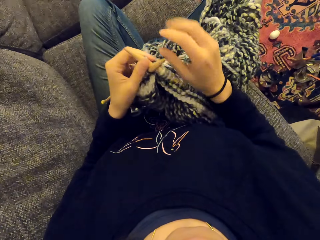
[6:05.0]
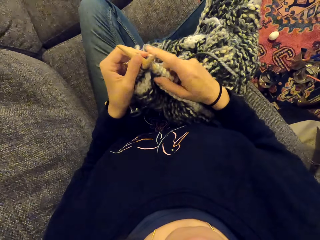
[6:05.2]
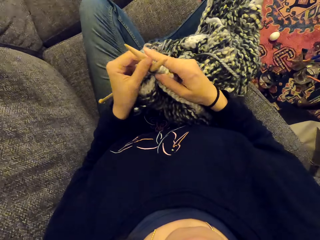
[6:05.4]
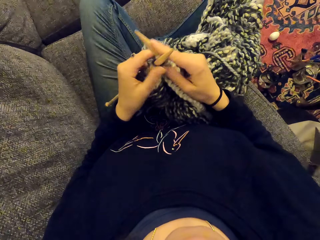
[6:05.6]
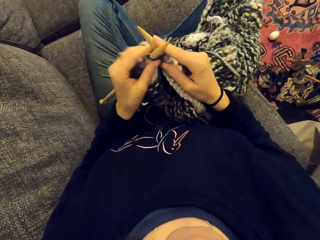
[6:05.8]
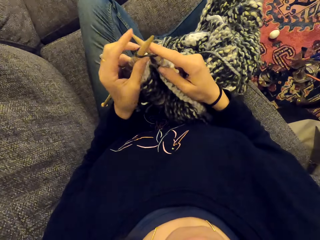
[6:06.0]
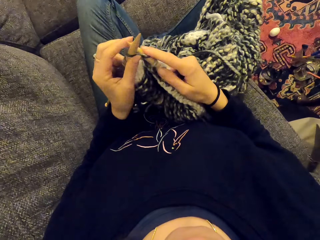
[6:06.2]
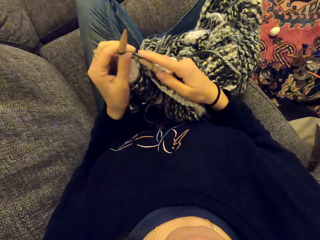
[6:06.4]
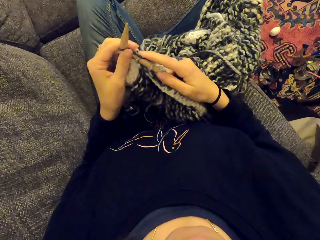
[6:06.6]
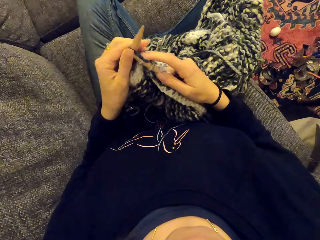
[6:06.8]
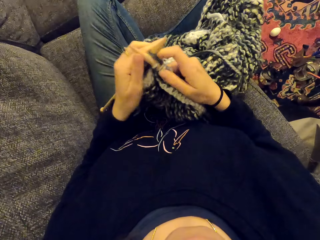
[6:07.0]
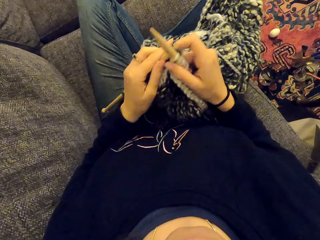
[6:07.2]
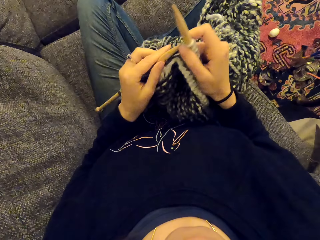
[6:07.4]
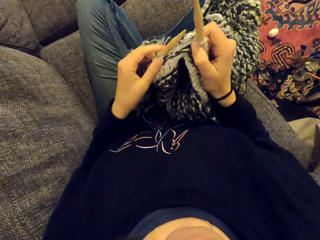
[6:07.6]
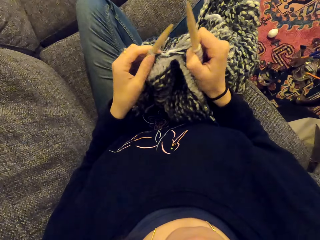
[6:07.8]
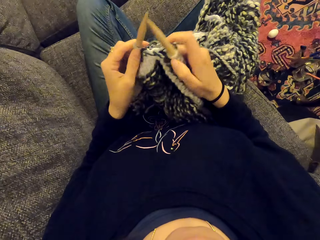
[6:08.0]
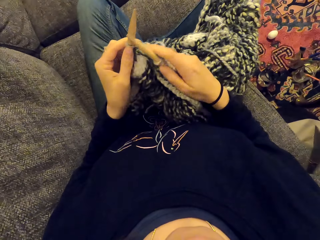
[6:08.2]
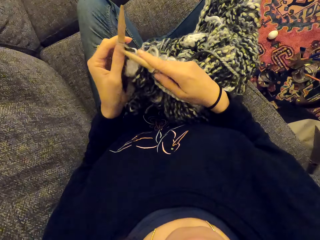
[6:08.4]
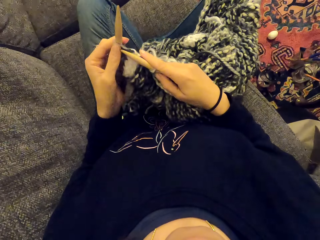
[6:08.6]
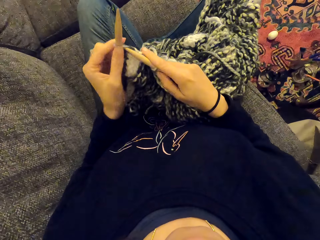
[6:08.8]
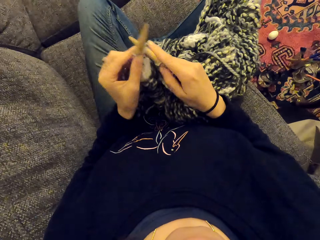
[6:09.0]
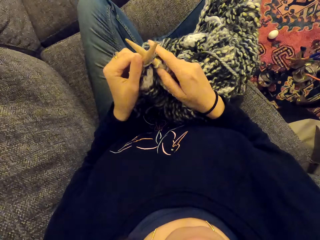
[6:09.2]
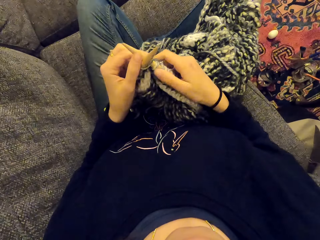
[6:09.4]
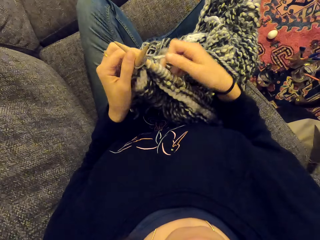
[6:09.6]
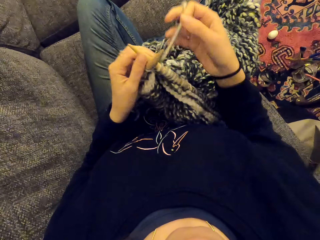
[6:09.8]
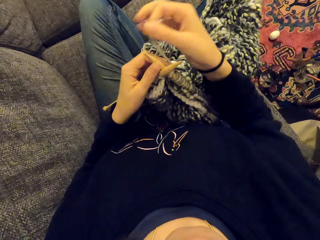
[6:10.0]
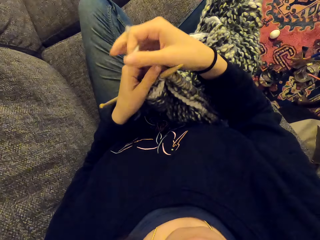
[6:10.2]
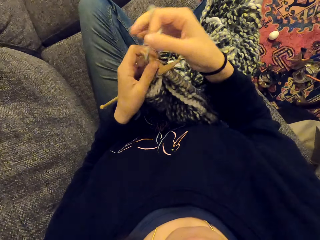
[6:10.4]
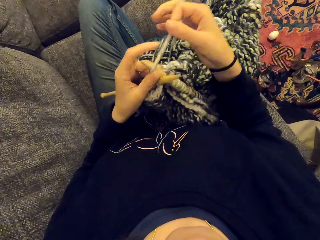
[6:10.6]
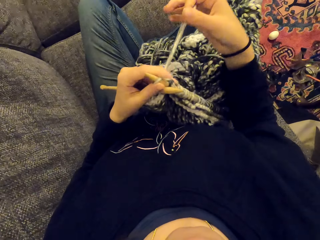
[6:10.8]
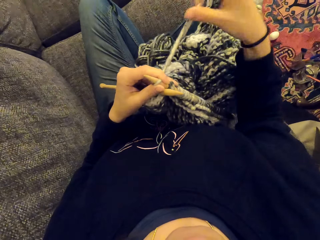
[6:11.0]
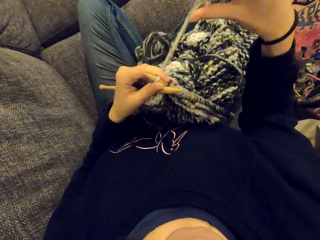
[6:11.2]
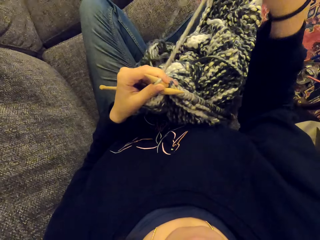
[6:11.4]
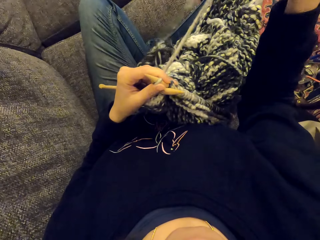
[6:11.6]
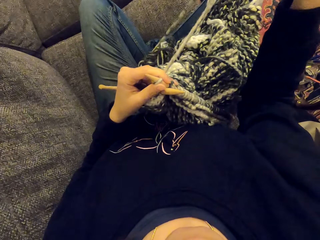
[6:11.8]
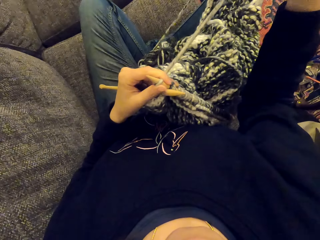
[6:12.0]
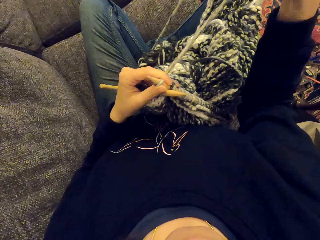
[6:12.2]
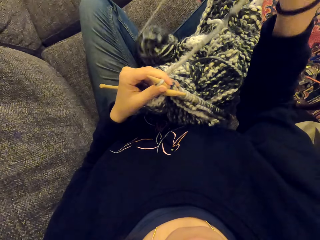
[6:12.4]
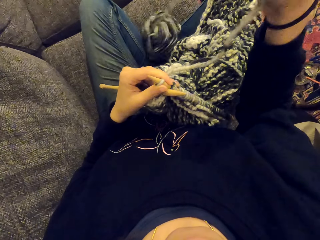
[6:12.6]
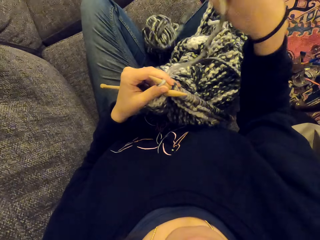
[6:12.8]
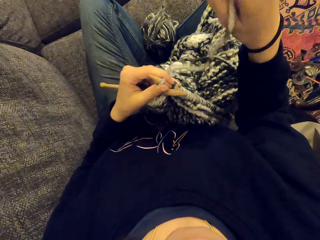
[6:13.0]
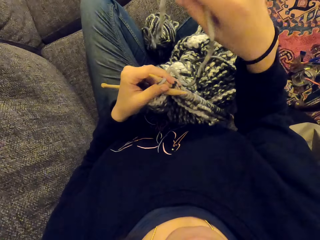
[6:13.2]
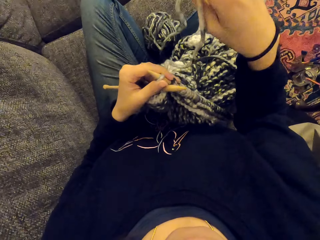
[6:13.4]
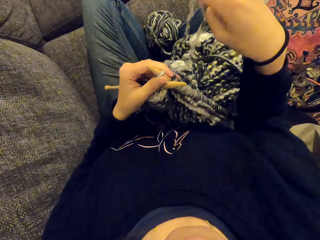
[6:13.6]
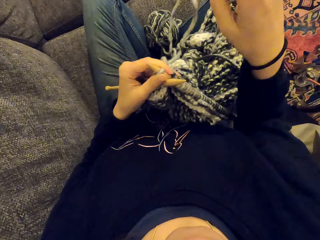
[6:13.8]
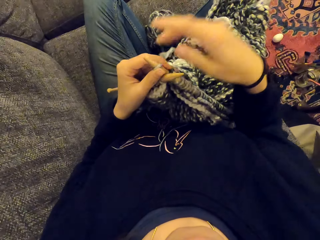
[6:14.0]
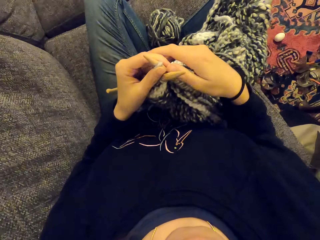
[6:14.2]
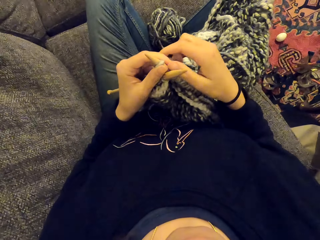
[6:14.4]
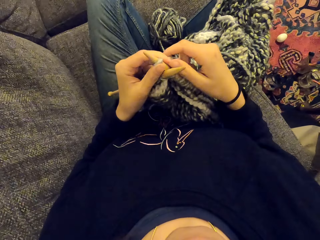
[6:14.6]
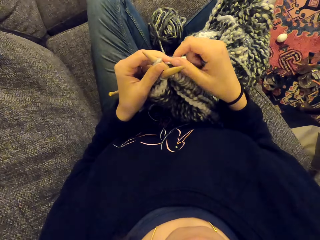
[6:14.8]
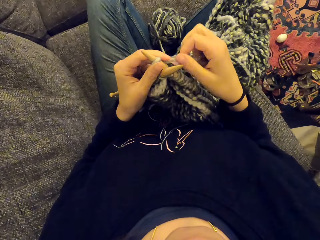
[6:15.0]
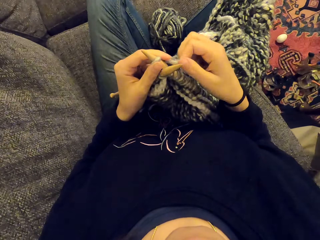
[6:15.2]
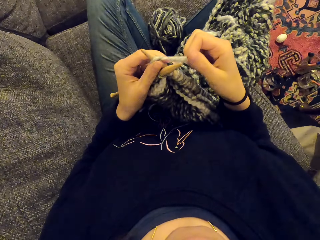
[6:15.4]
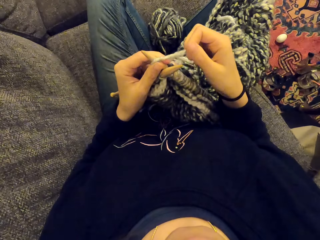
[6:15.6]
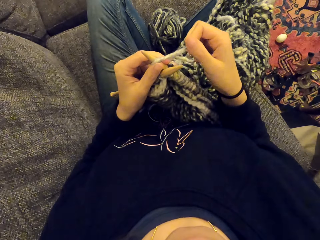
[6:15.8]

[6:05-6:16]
The camera wearer knits a cloth with needles. They tie a thread on a needle. They pull the thread.

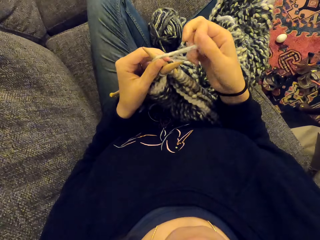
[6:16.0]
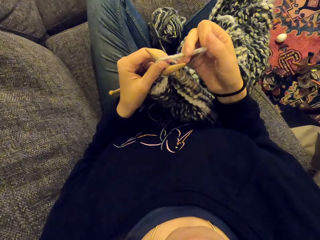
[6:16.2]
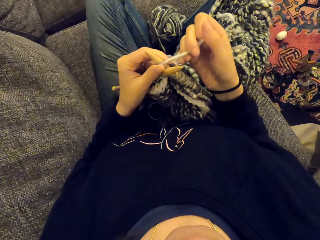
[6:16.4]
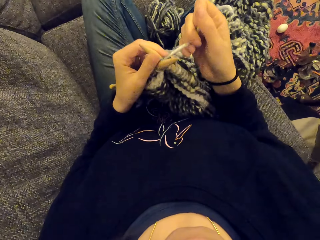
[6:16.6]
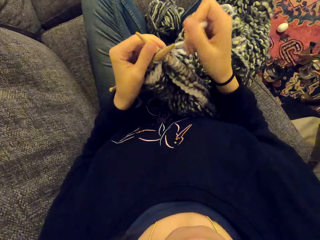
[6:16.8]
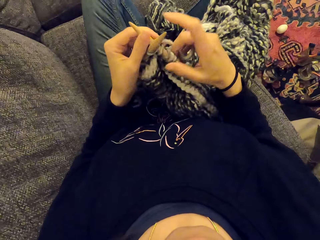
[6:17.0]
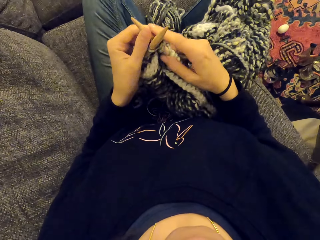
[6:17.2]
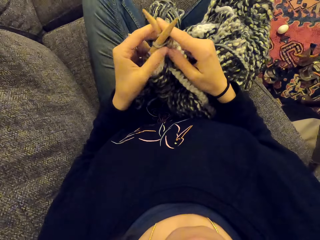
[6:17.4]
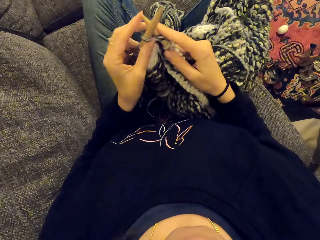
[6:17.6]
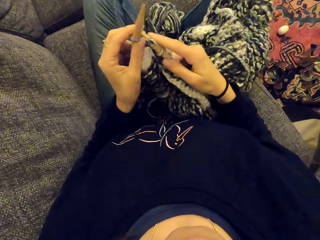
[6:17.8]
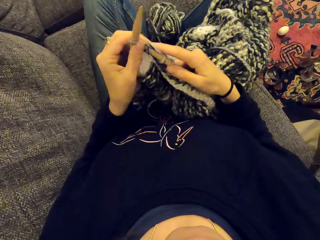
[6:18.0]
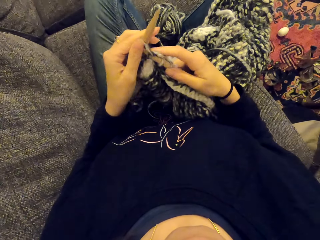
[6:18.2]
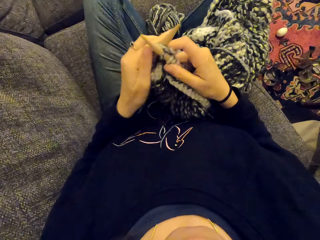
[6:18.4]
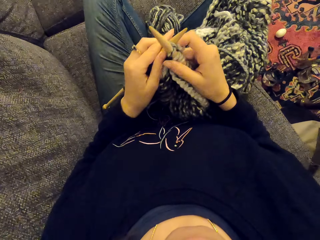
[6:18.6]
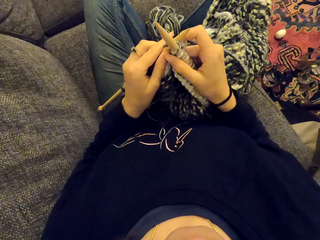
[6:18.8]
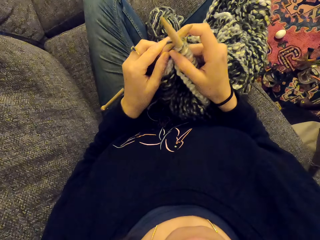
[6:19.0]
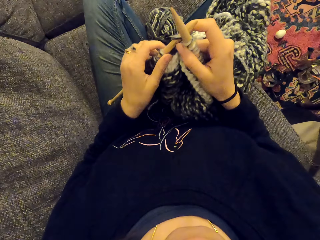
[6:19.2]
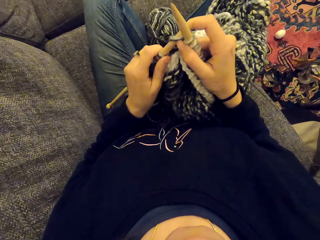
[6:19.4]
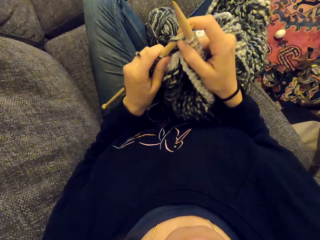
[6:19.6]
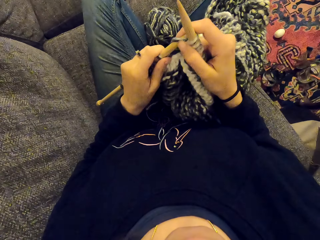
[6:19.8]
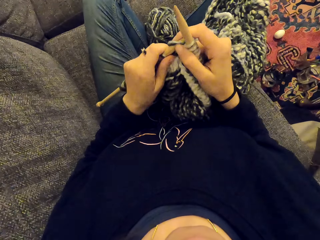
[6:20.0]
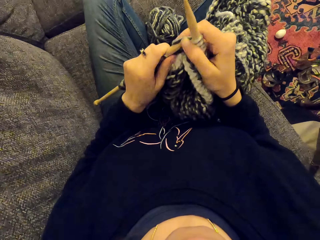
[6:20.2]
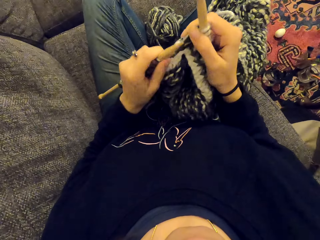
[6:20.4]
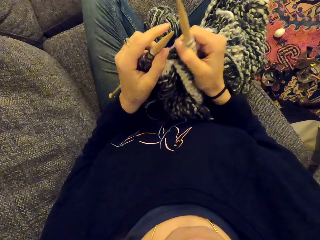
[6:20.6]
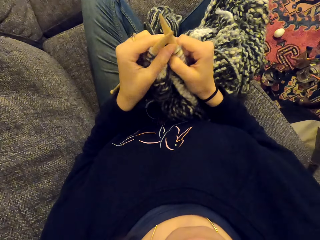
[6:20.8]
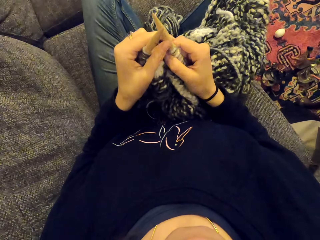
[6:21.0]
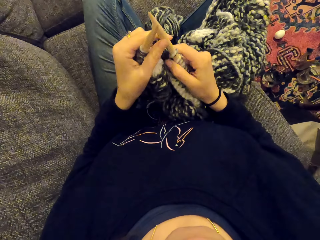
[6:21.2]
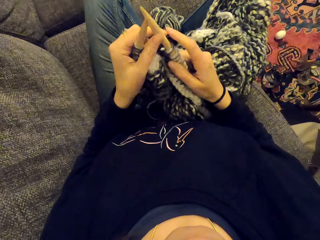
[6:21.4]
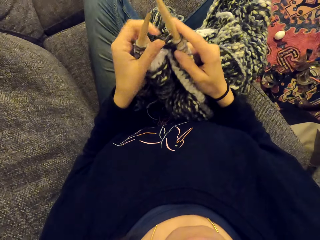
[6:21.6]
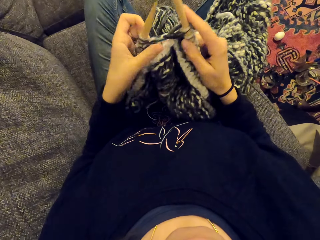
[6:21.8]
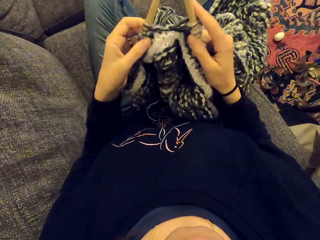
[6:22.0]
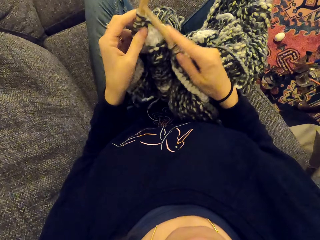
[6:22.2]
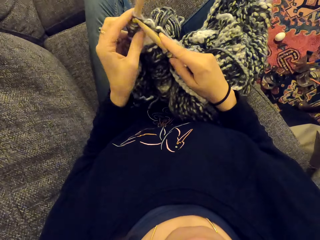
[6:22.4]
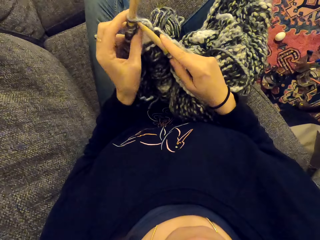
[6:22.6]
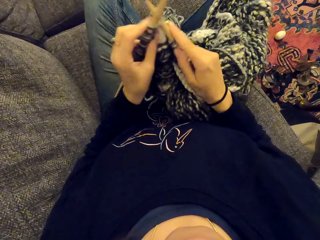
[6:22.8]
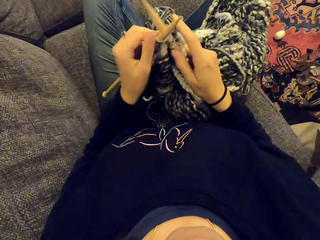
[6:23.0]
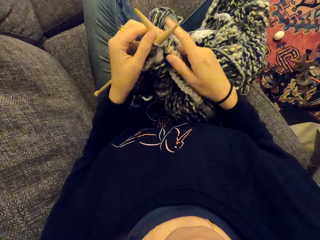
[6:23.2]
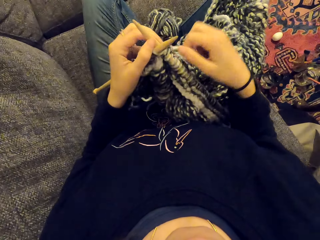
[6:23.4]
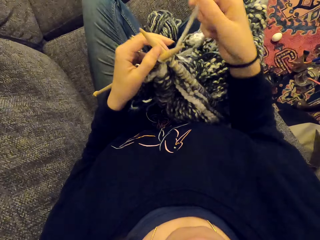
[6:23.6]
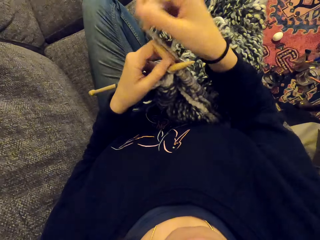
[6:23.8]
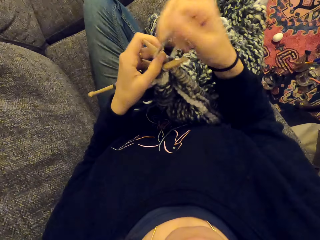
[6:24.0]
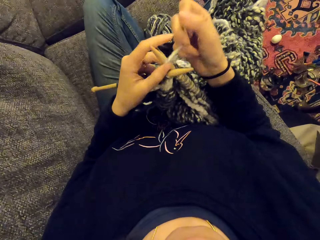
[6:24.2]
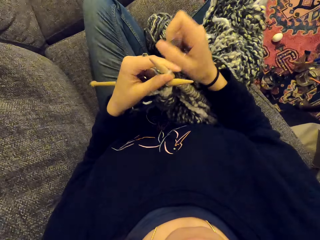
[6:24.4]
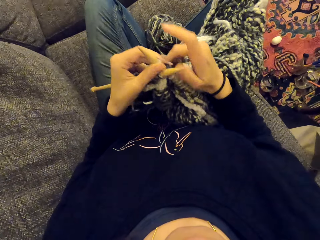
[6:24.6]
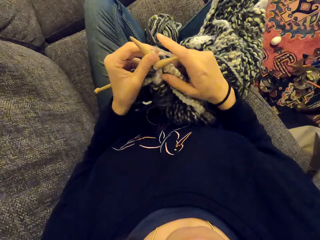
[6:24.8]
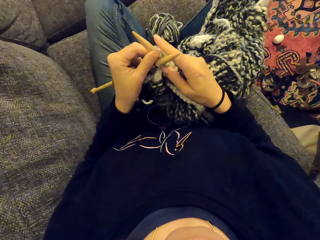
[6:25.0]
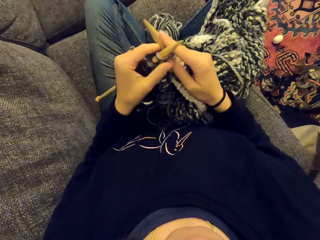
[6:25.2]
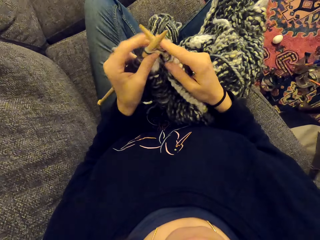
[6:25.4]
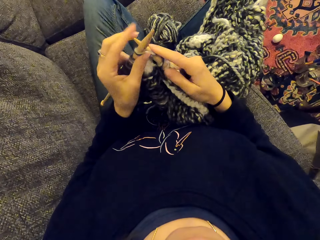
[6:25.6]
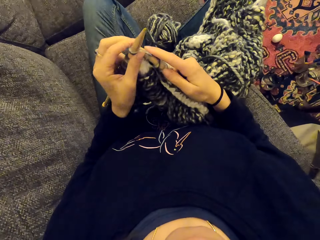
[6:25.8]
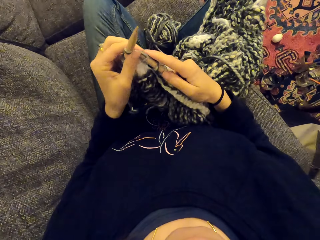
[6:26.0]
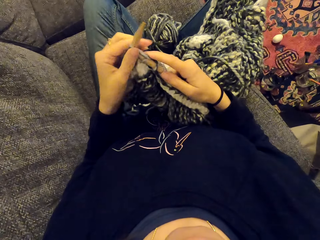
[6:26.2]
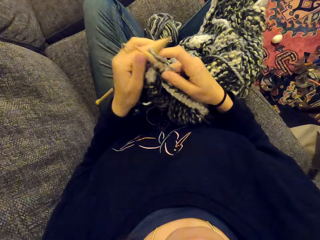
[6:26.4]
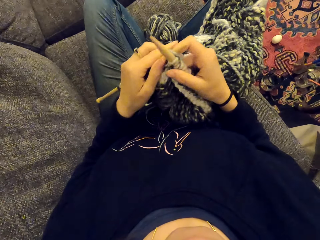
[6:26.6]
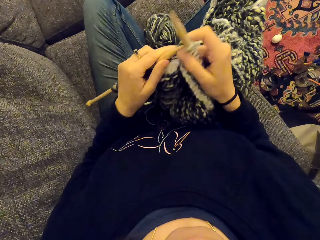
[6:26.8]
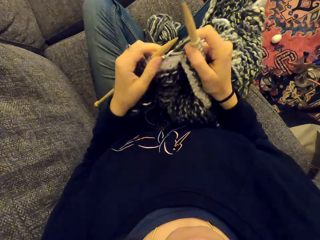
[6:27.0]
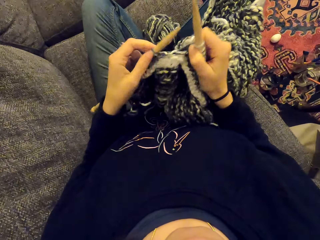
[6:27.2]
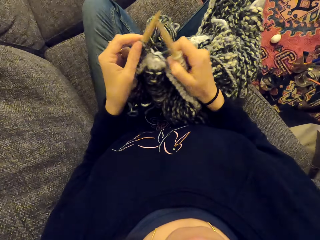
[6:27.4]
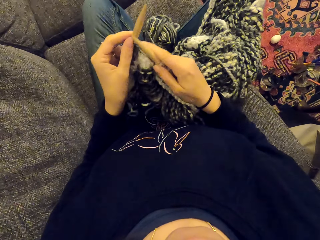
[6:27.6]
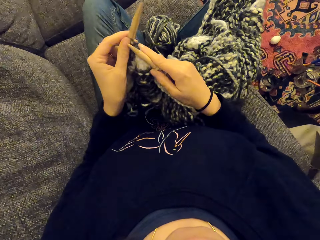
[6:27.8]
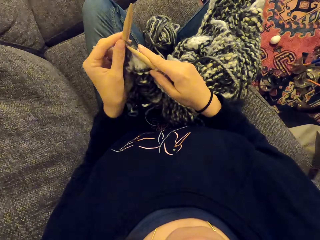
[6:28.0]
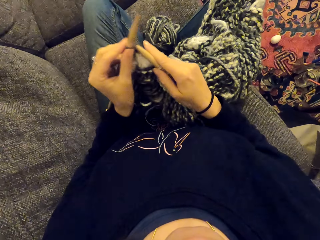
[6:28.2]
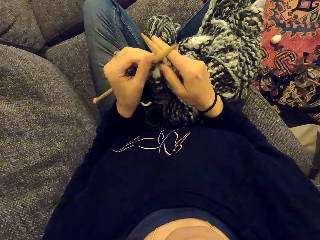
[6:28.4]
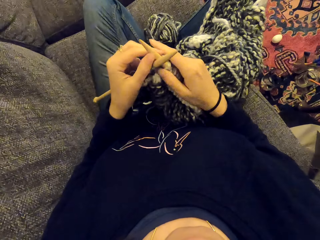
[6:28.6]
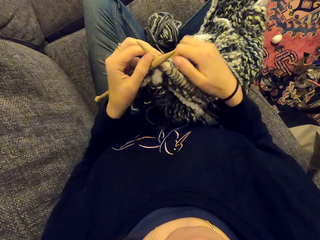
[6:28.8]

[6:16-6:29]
The camera wearer knits a cloth with needles. They tie a thread on a needle. They knit the cloth with needles.
